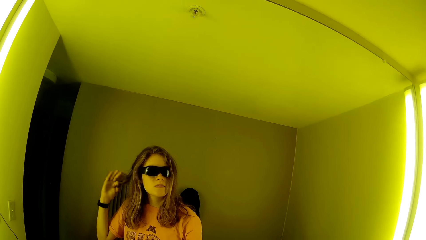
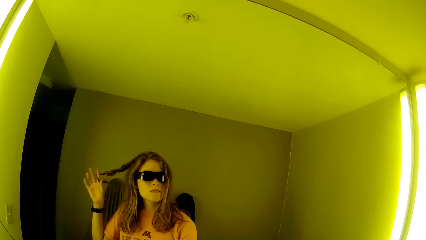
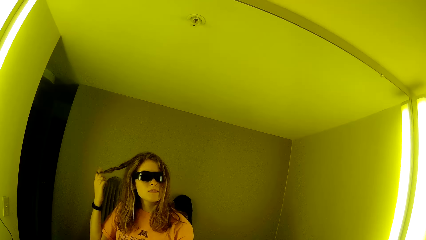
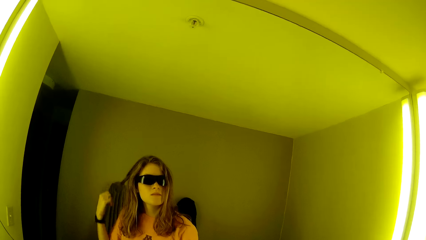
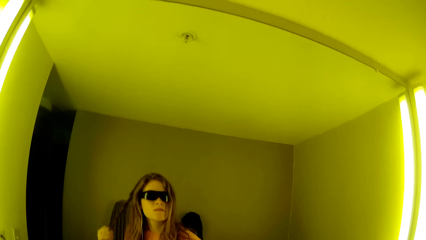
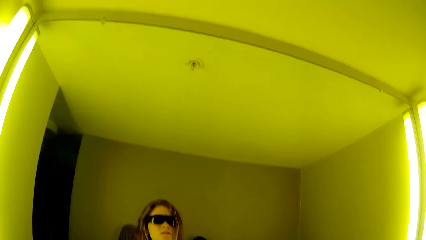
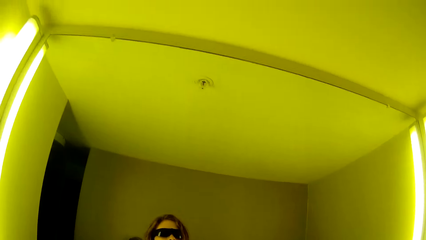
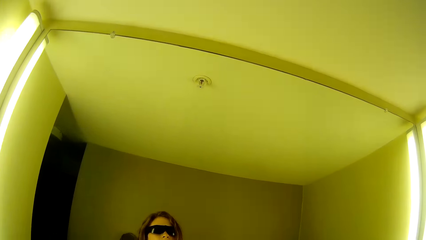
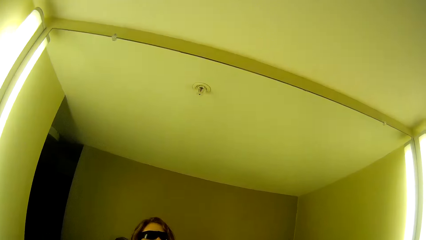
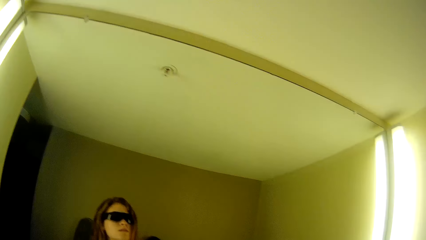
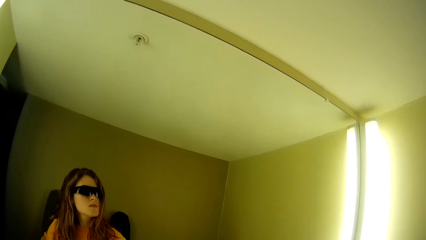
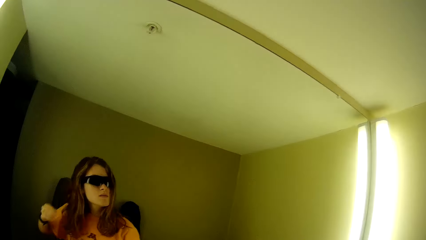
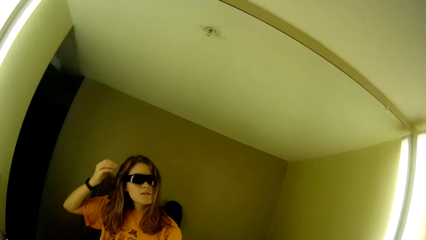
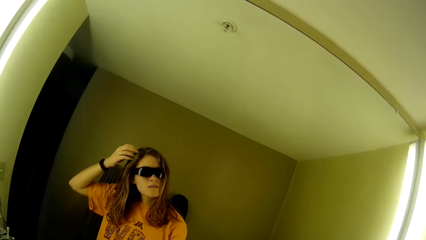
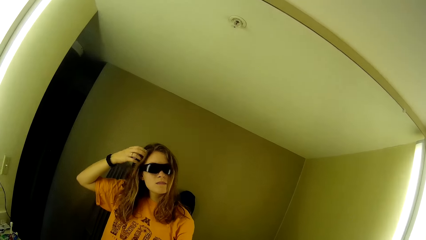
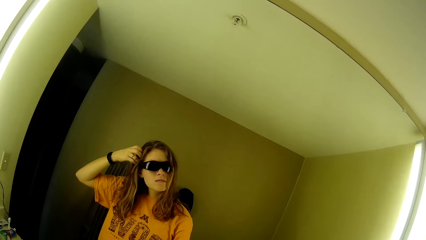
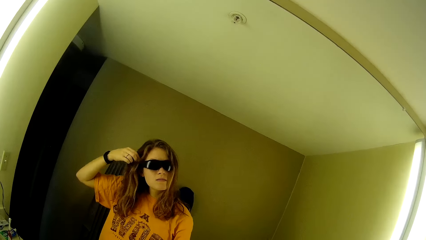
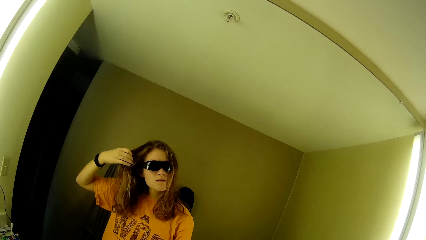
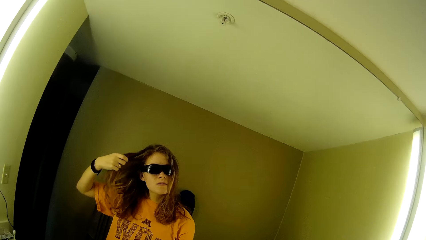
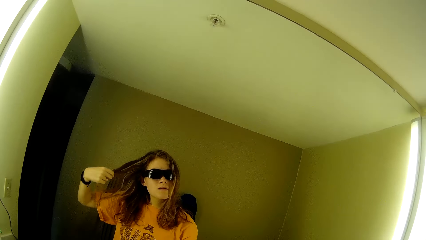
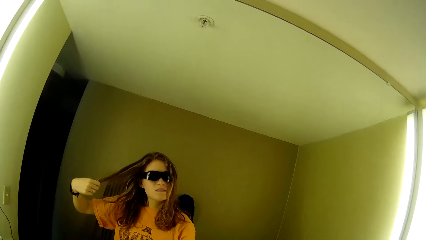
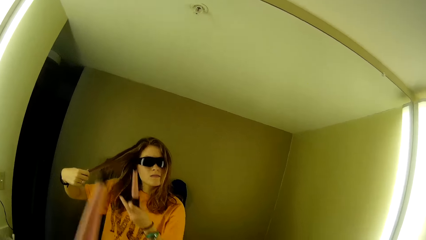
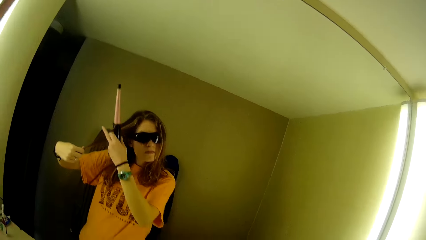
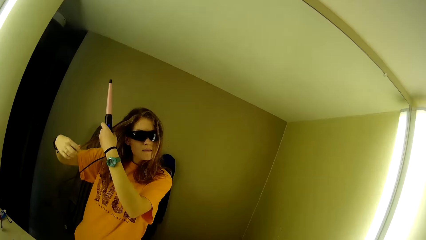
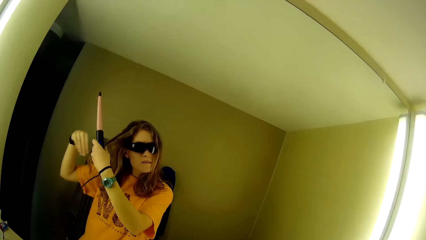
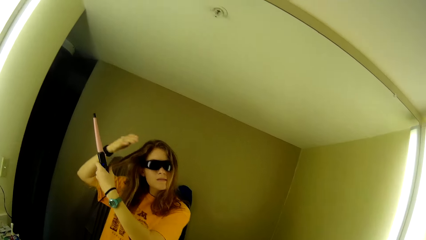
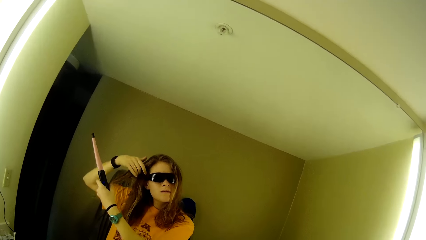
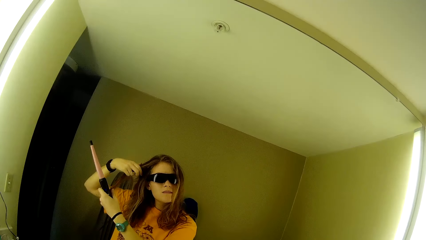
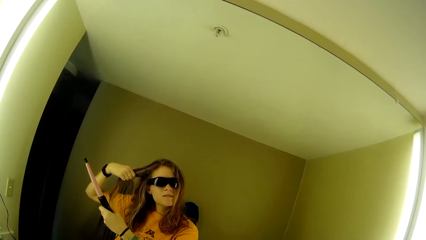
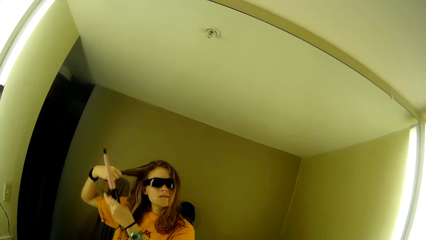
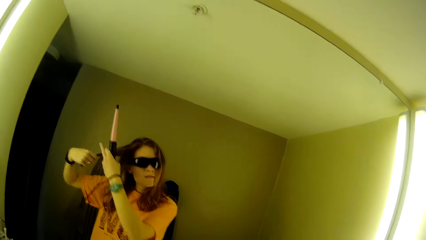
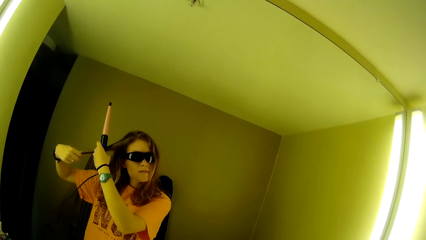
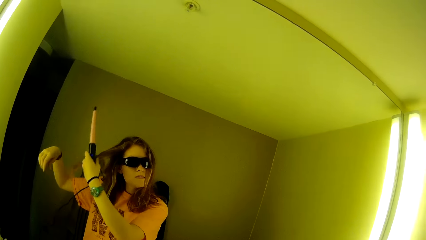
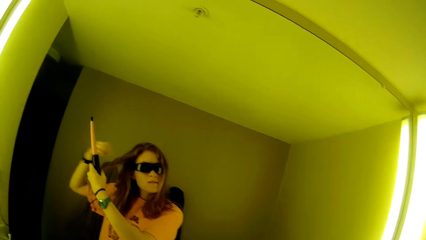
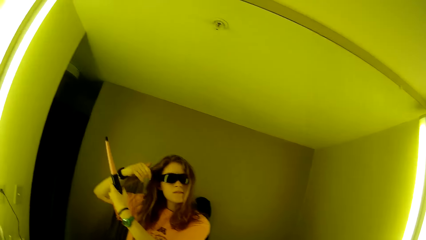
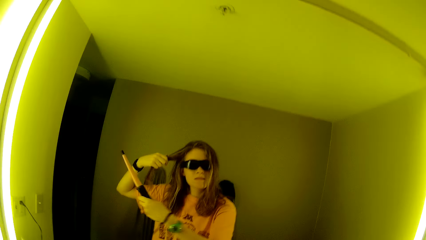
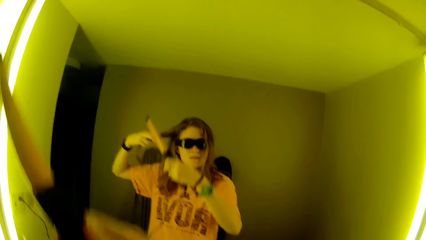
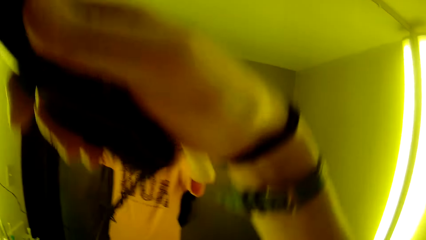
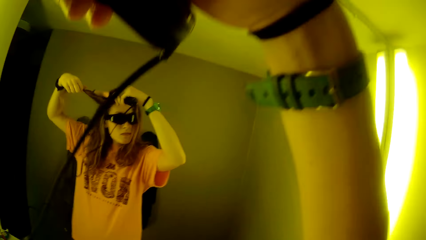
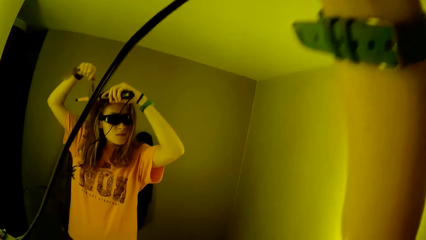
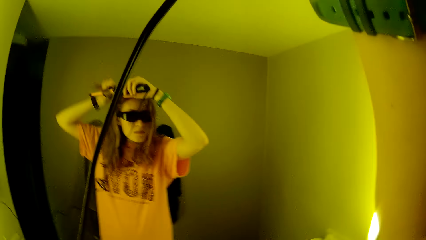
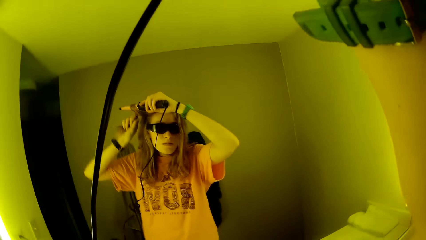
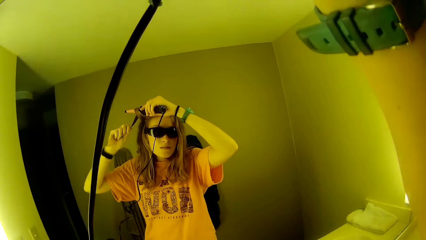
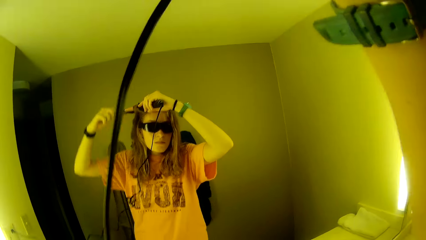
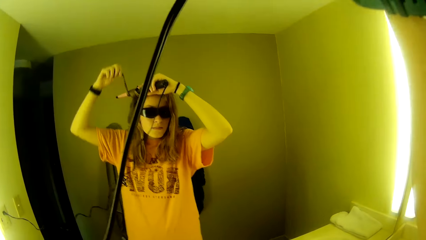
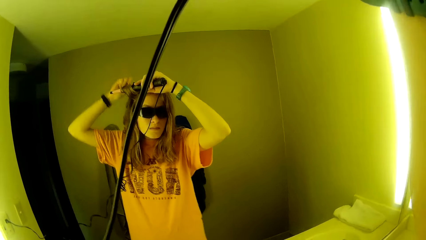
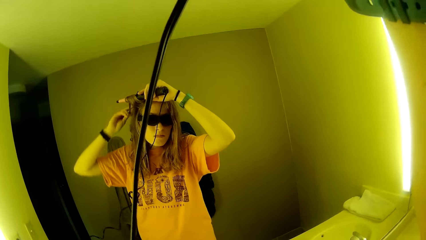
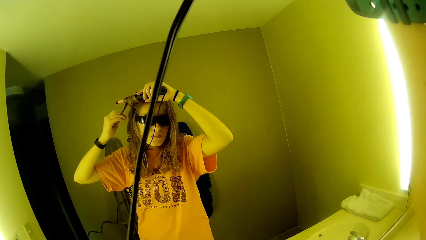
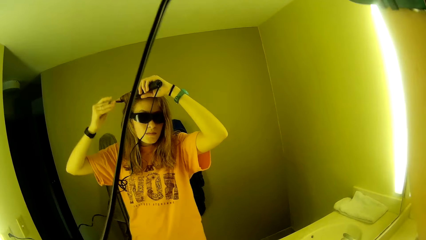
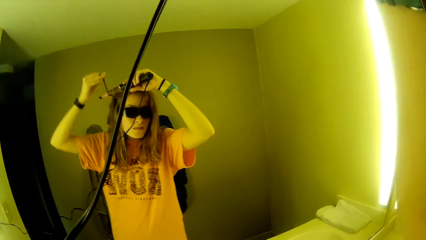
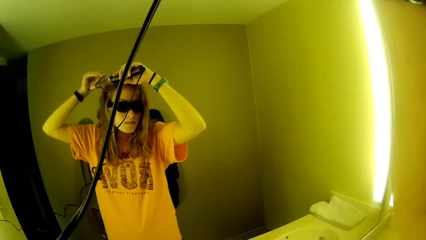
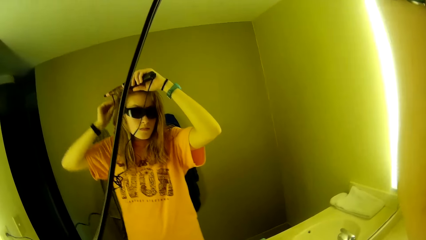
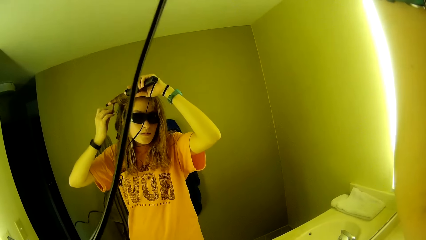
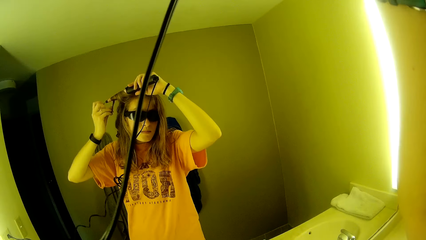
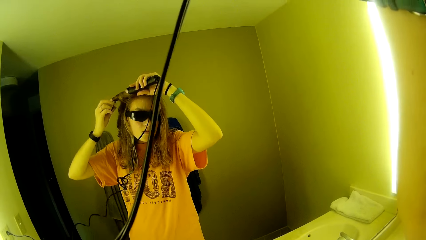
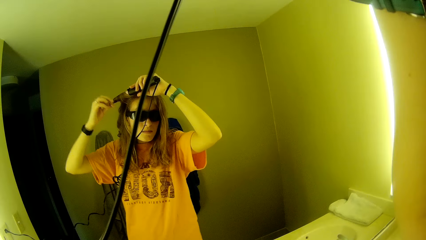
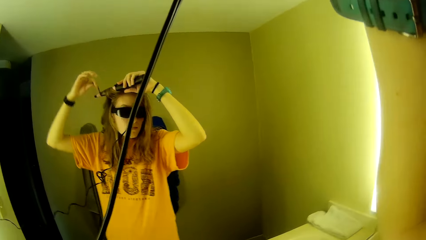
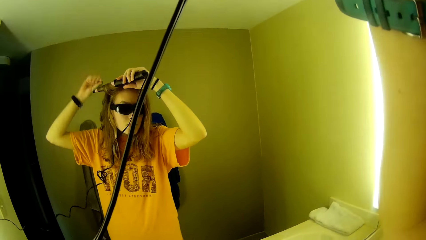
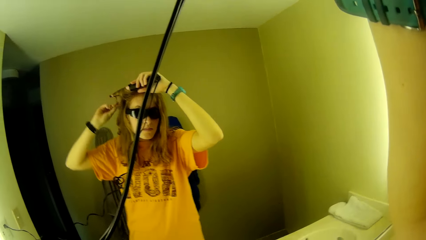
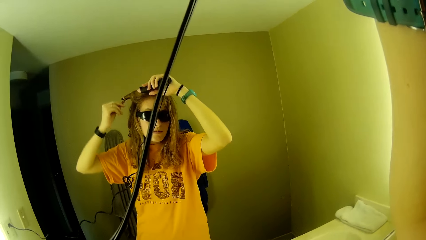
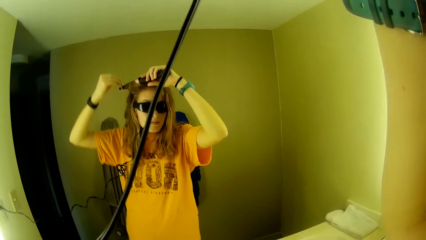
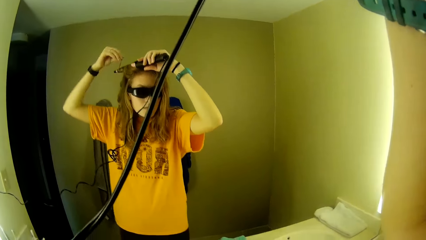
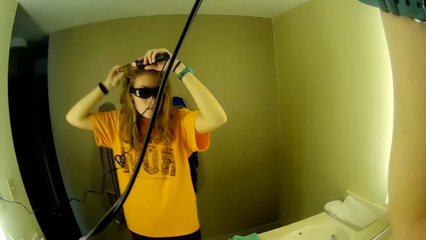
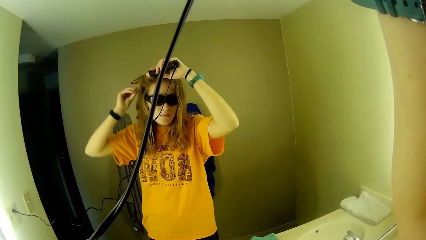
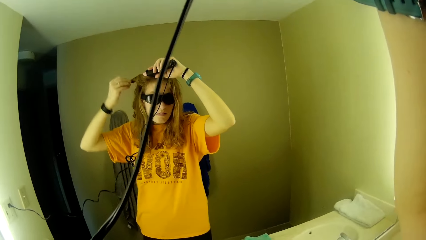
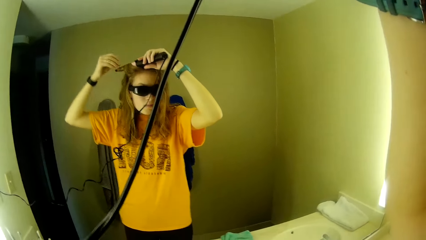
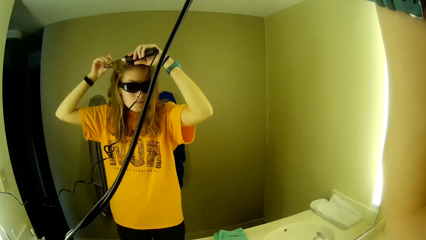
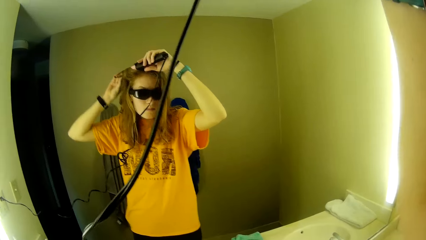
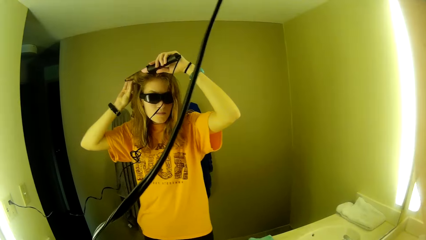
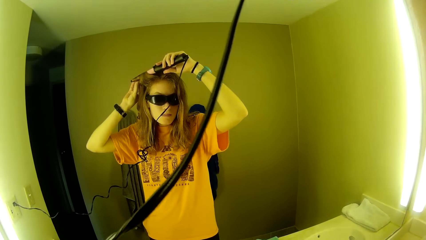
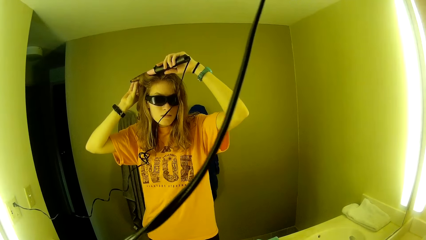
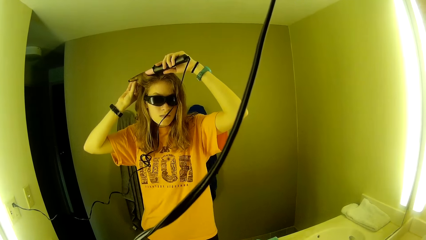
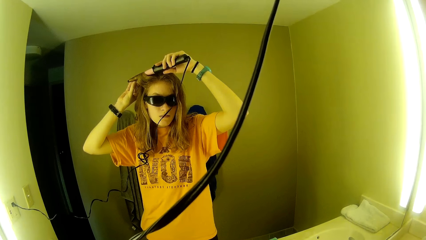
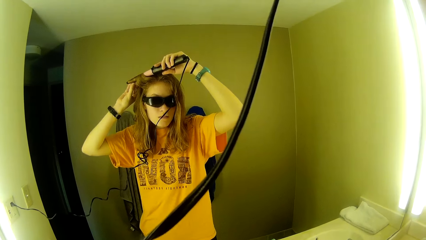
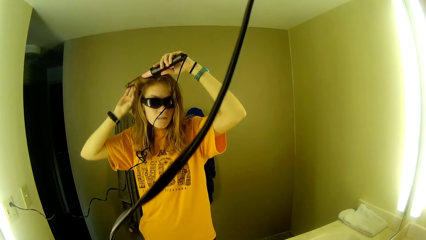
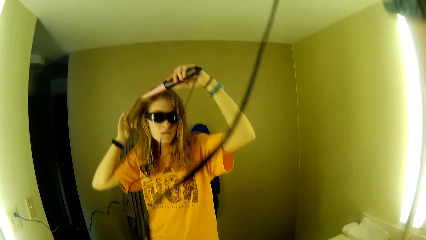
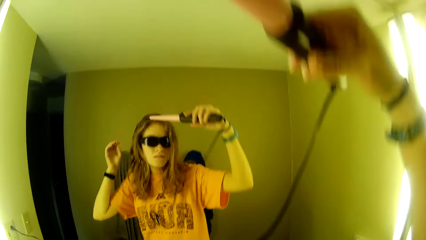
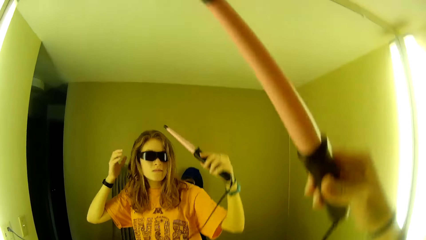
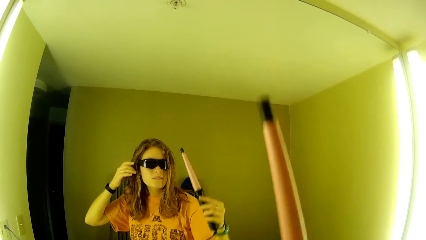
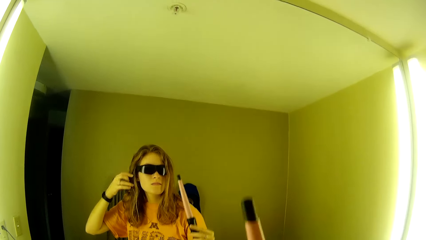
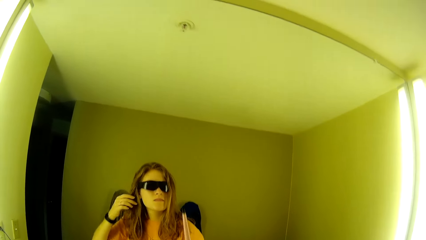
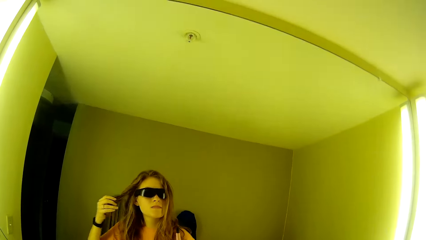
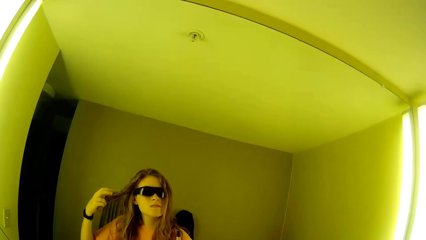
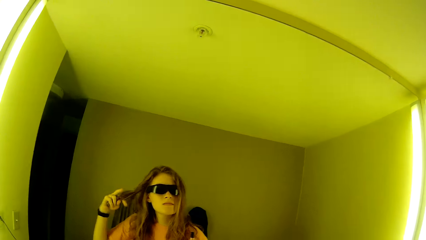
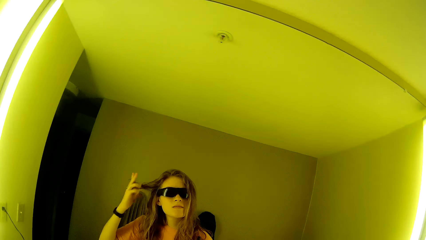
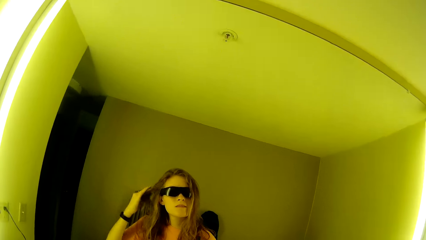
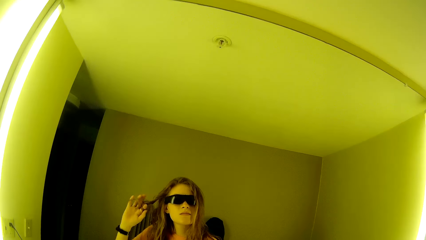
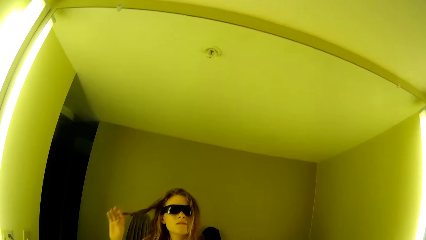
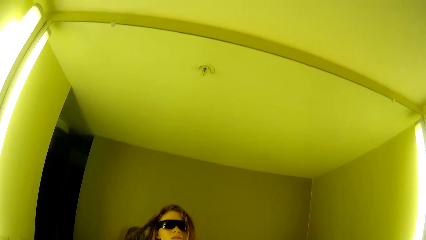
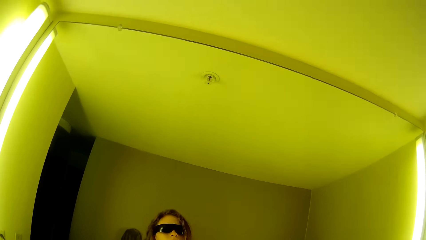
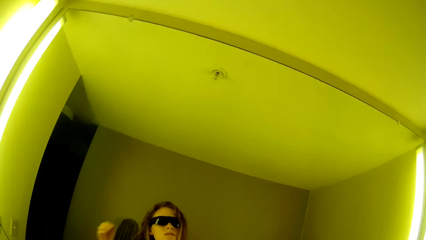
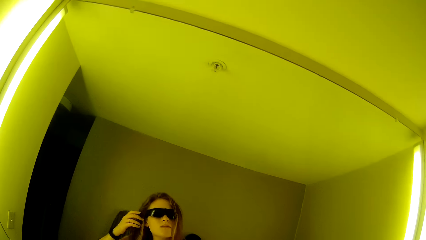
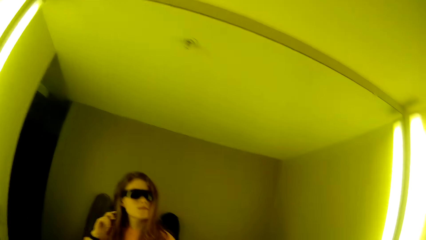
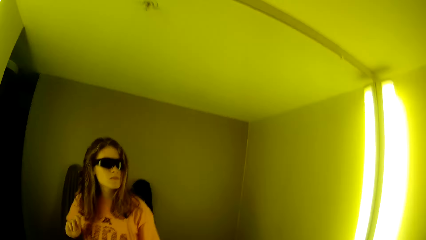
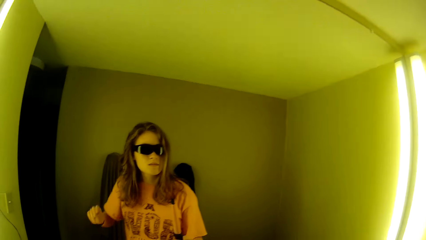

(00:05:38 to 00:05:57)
A woman rolls her finger on the hair. The camera wearer looks around the room. Another woman rolls her fingers on the hair. The camera wearer curls her hair with both hands. She curls her hair with the airwrap. The first woman rolls the hair on the hair straightener. The camera wearer removes the airwrap from her hair. The other woman rolls her fingers on the hair. The camera wearer curls her hair with her right hand.
